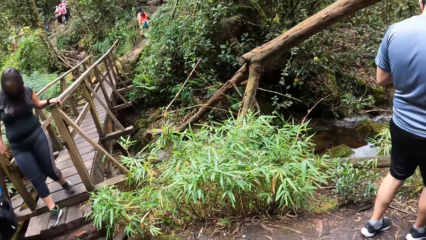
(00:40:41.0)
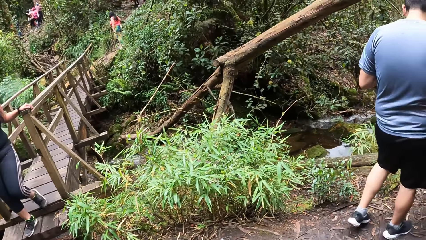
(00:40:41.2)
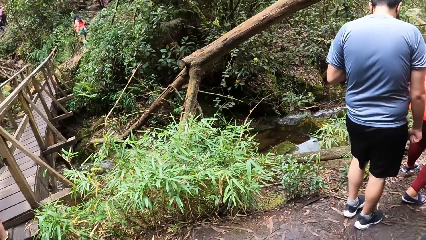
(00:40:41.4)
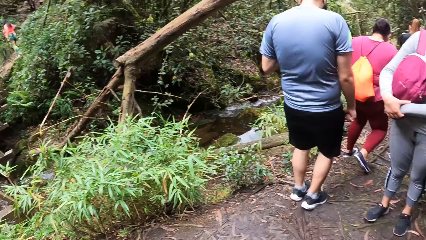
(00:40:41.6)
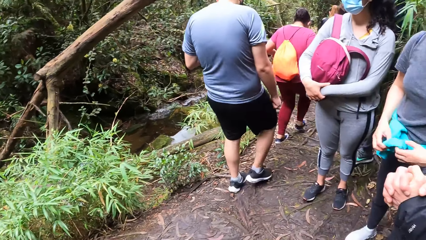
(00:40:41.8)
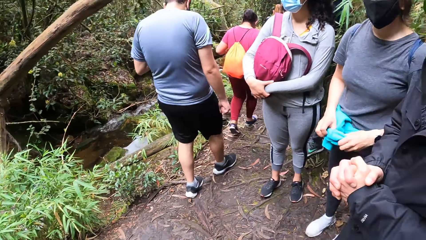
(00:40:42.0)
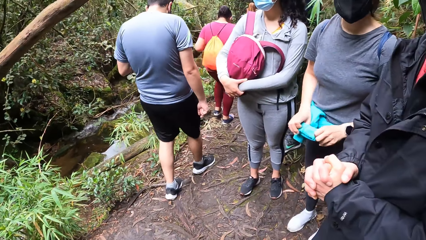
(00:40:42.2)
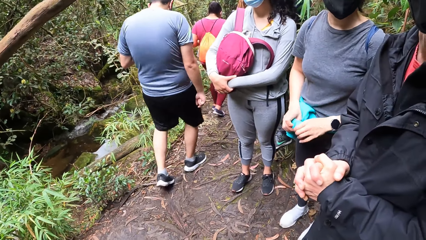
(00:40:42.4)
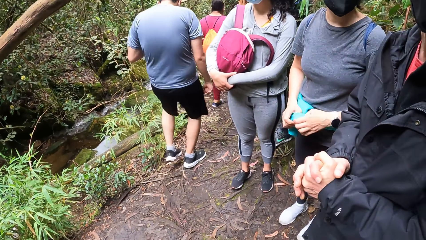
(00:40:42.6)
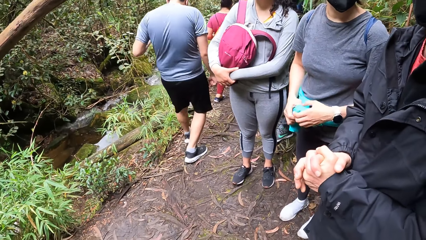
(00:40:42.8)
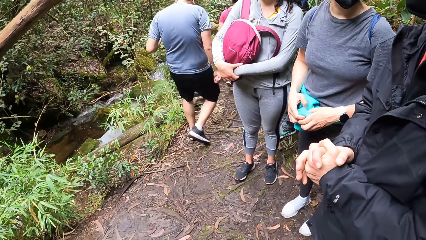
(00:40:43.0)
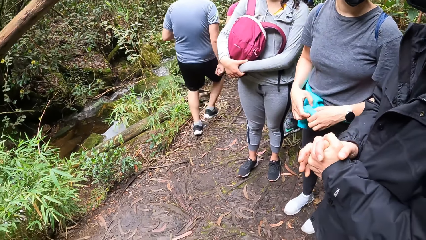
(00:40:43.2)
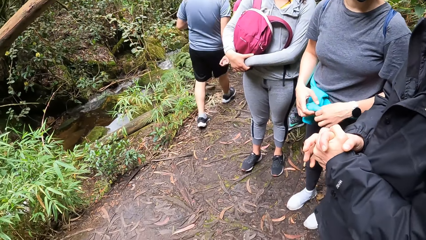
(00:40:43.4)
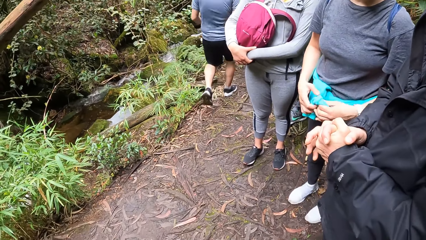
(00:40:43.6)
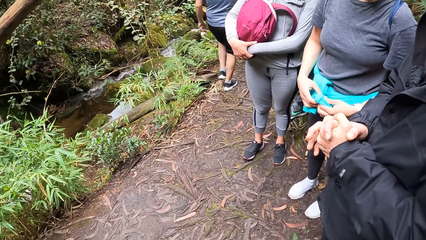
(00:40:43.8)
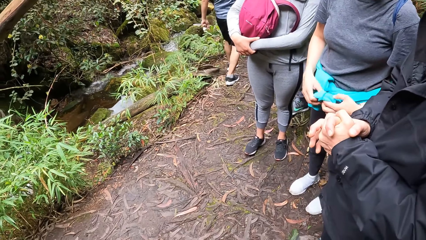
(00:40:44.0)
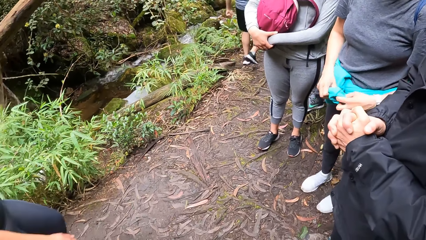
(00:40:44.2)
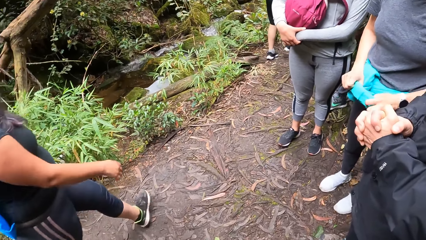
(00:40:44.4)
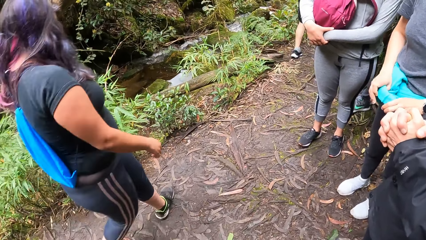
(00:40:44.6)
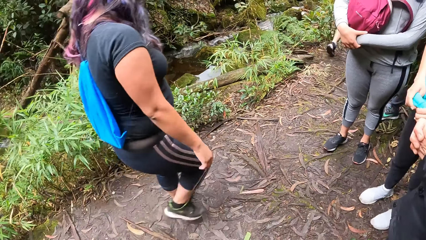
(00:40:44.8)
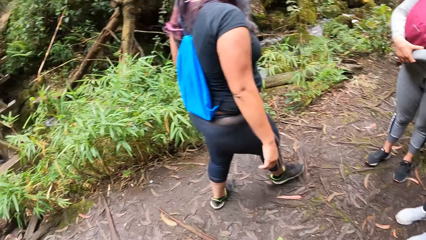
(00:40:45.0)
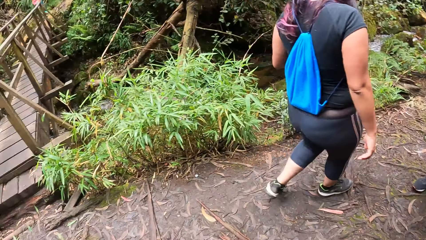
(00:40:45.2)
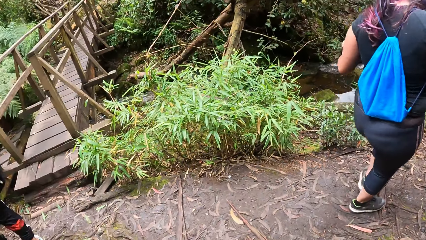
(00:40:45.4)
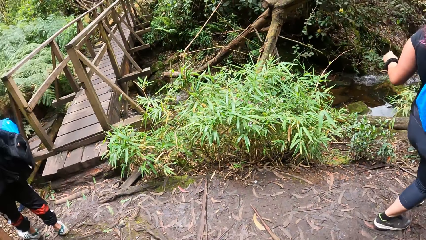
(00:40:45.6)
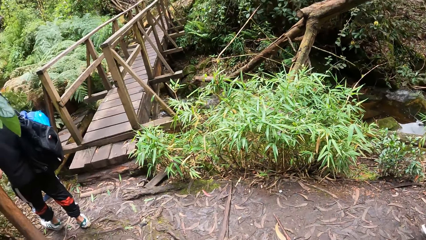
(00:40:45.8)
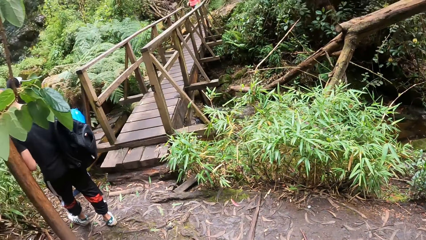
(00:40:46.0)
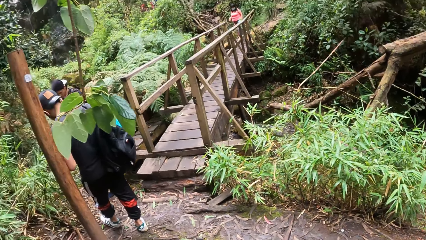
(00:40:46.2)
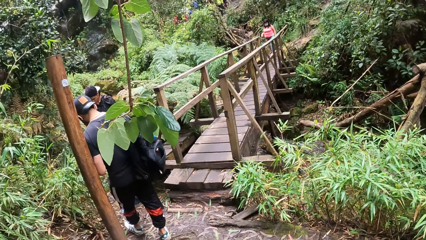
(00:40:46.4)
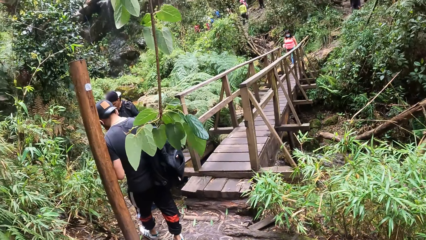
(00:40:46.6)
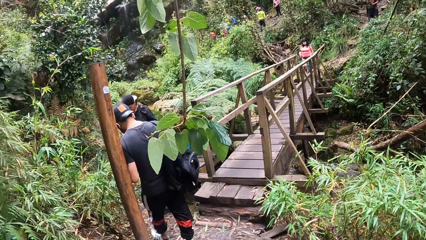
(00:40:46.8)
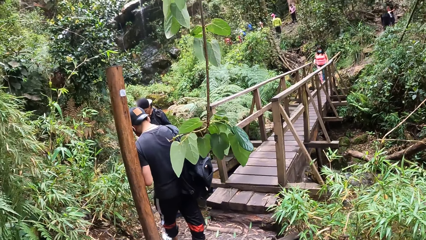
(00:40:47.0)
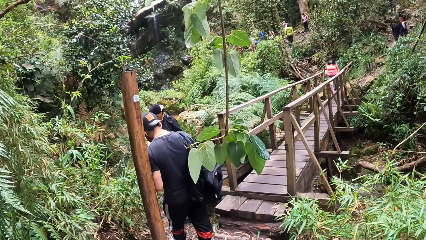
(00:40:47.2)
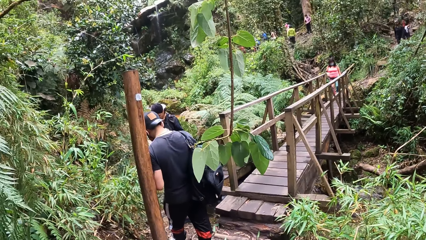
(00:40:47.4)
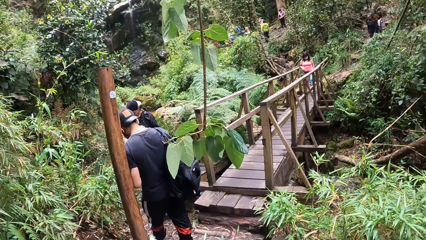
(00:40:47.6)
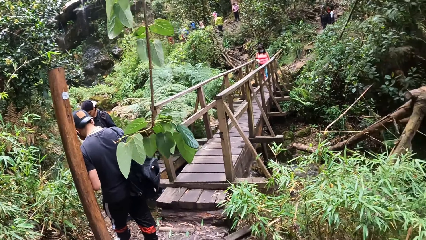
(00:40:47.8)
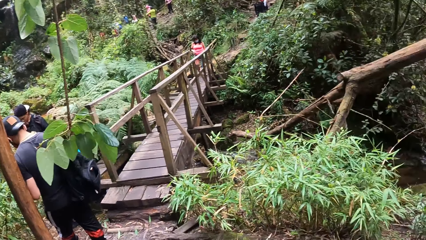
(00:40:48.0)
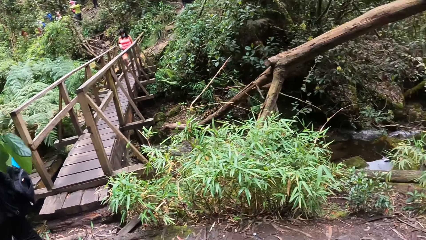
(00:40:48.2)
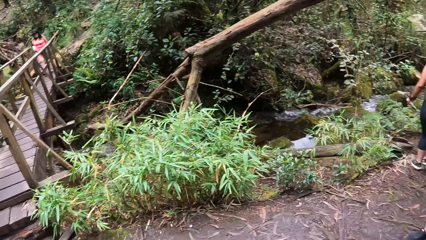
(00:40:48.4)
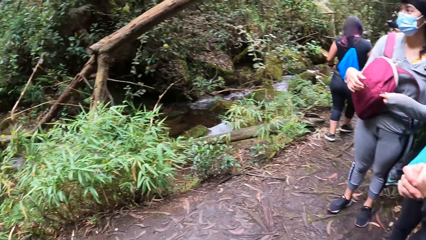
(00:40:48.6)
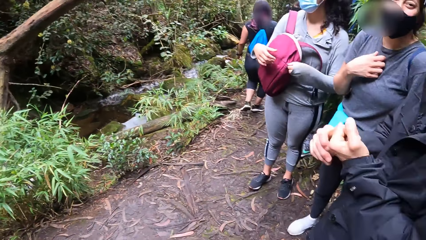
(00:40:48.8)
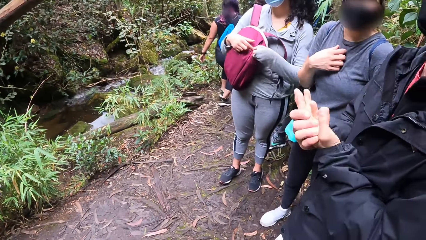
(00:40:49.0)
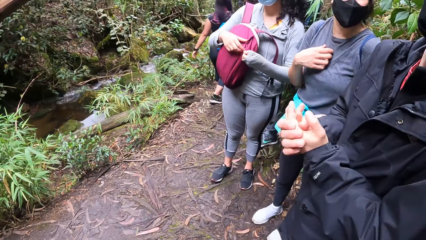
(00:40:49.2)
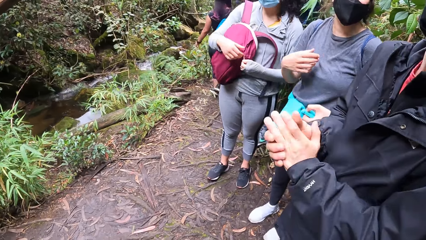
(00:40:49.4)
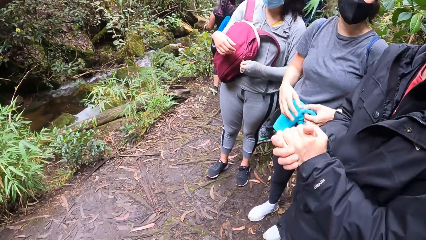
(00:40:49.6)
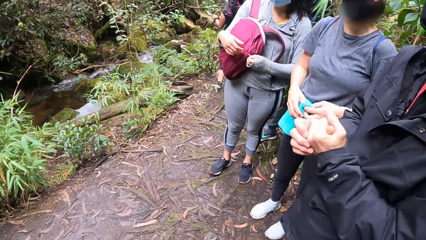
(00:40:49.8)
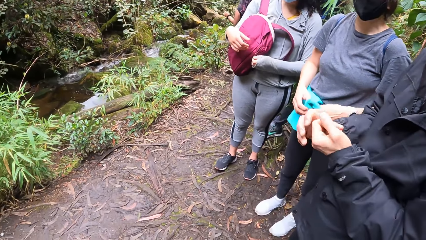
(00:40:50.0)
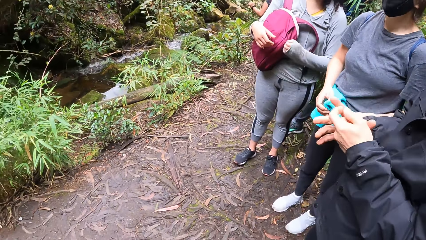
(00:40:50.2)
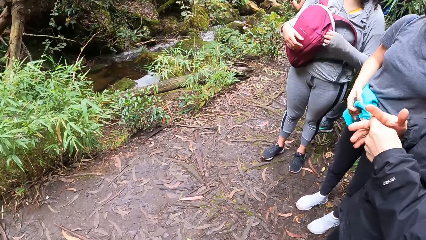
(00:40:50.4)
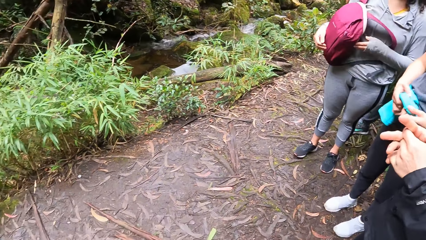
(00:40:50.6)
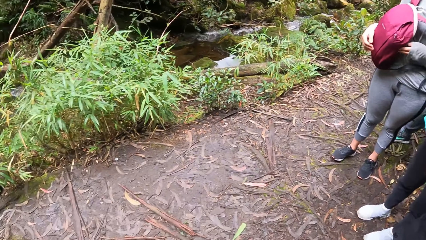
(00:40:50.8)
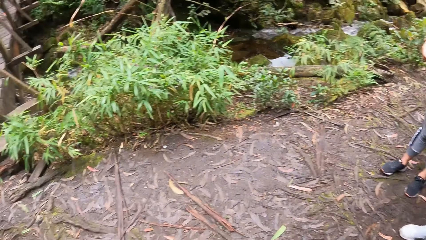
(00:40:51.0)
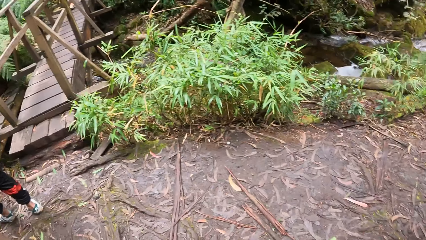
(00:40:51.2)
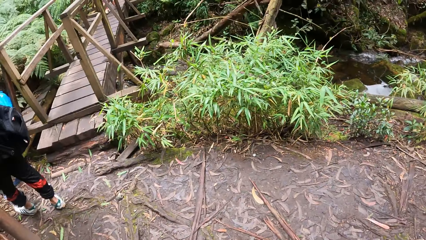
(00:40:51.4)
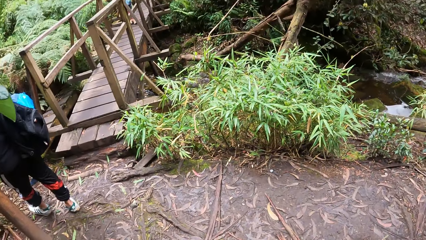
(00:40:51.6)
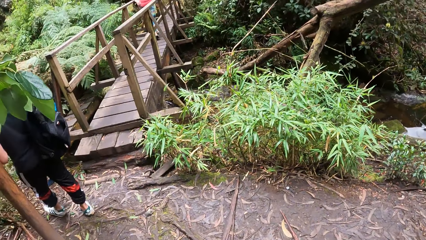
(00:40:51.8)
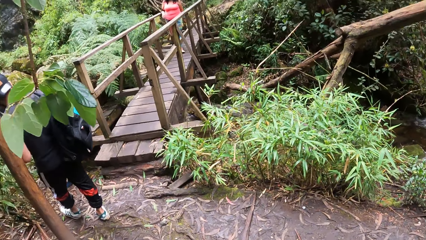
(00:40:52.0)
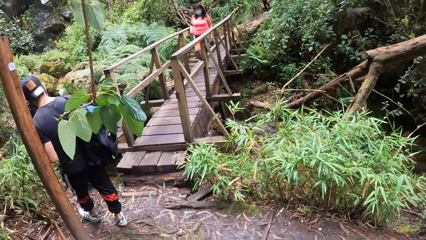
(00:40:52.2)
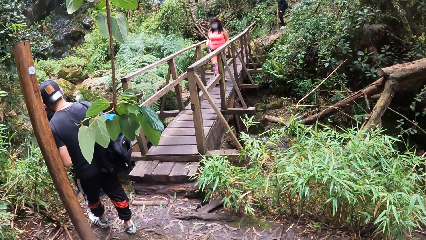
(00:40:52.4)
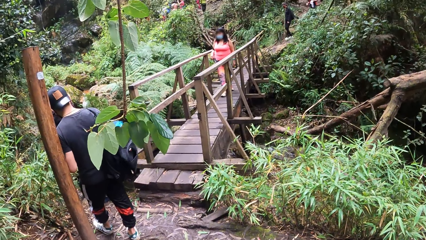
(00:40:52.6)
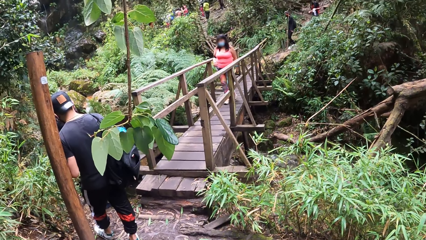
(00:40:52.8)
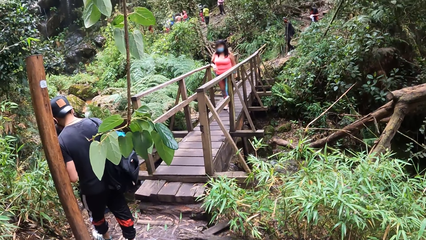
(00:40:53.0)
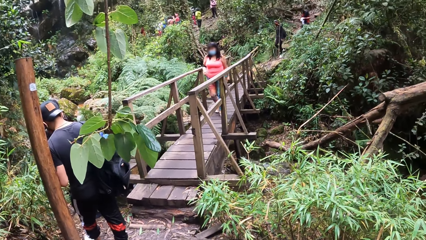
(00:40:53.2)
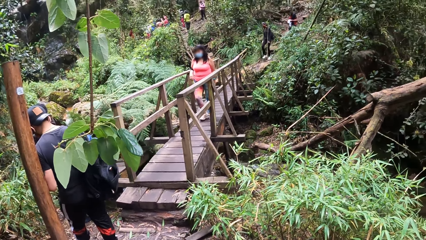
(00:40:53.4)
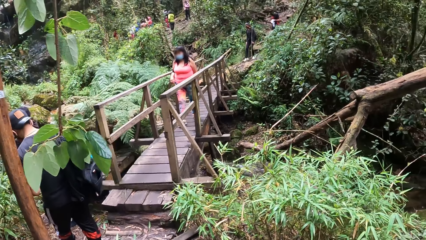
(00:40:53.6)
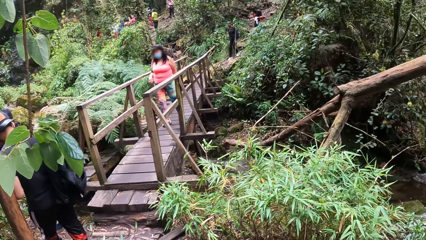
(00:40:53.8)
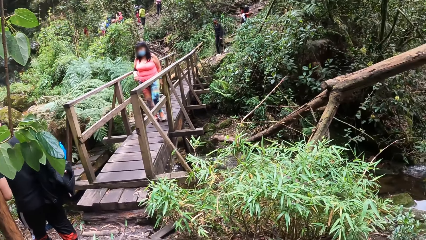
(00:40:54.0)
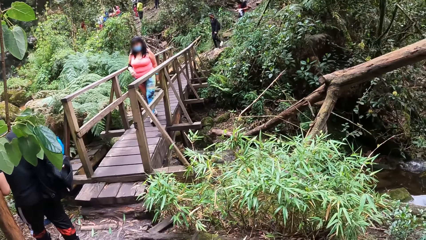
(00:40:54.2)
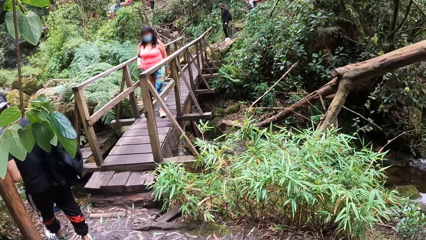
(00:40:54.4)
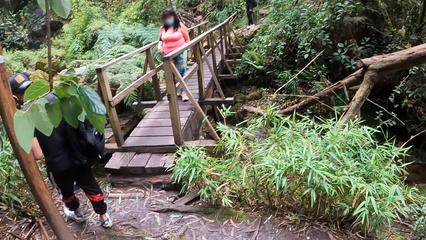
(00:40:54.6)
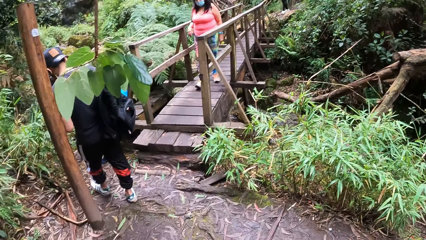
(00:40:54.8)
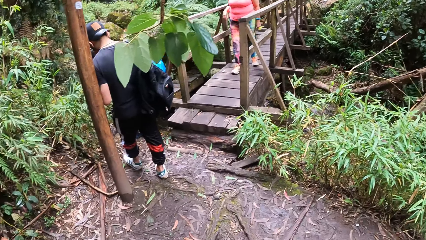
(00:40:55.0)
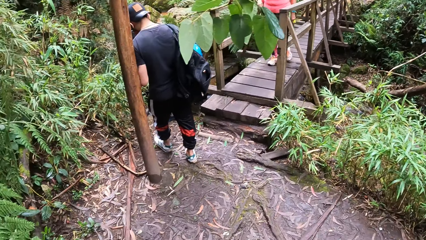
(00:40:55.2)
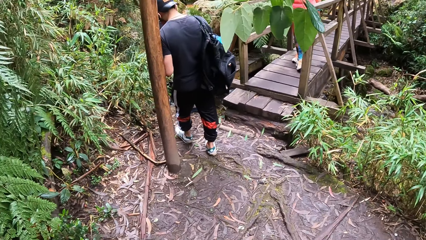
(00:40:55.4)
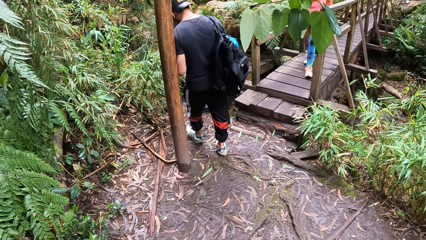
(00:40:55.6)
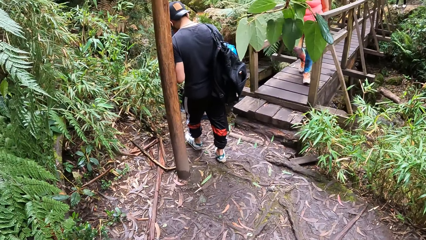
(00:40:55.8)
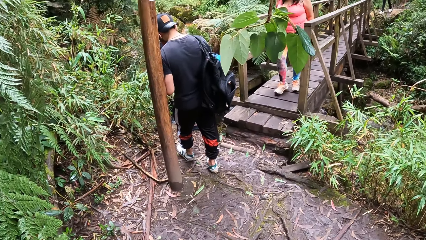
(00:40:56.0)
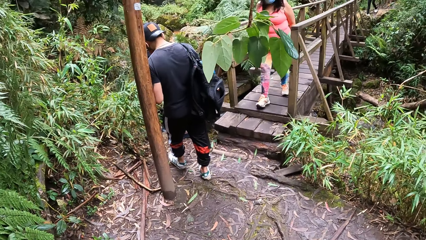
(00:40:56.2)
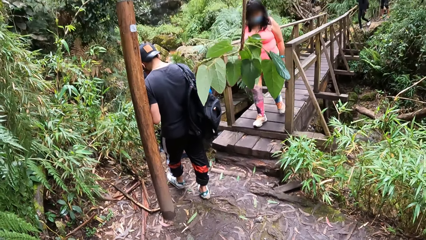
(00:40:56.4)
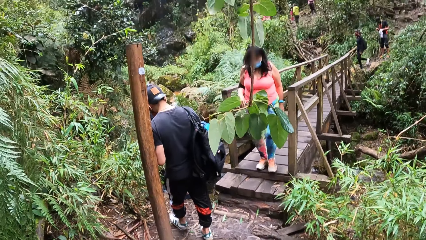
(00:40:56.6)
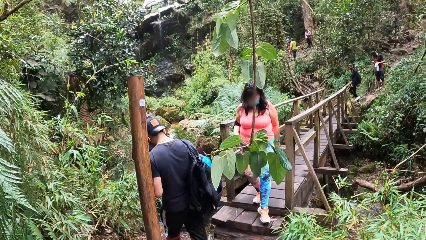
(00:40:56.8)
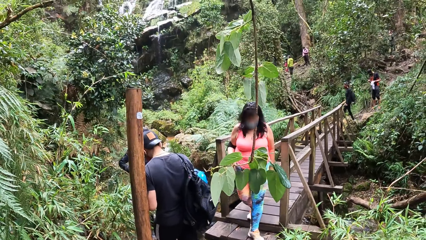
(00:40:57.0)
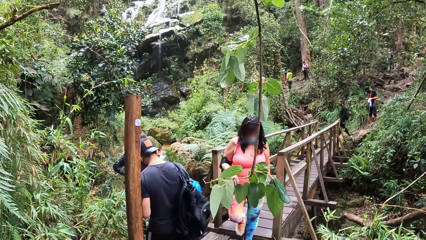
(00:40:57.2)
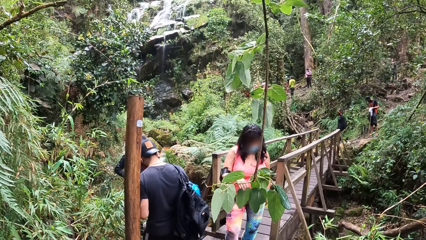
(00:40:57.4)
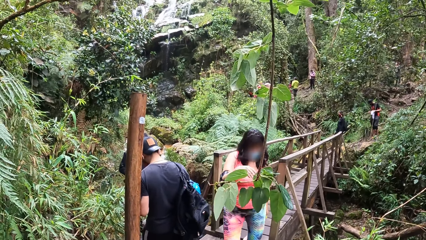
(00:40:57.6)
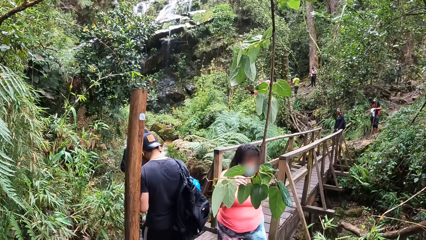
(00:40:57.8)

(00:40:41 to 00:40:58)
A woman folds a sweater sleeve. The camera wearer turns around and looks at the bridge. They look at a person. The person interacts with the camera wearer. Another person adjusts a cloth on the waist. The camera wearer looks at the bridge. They turn around.
